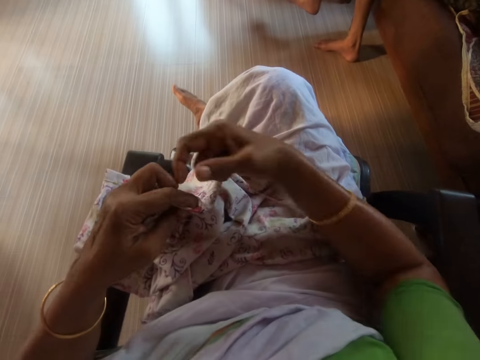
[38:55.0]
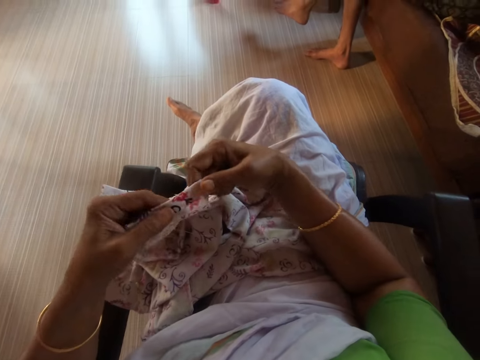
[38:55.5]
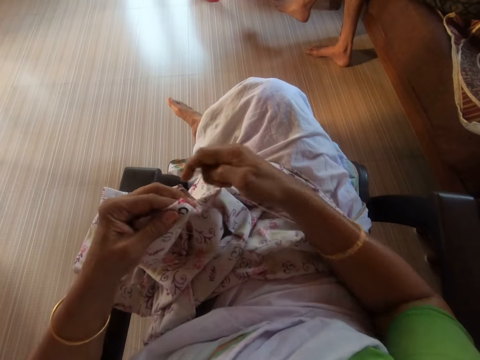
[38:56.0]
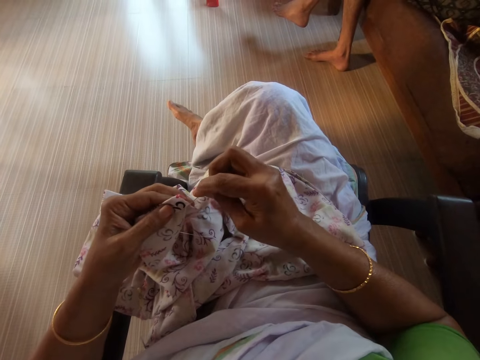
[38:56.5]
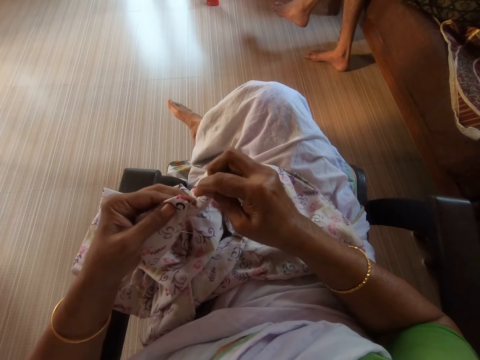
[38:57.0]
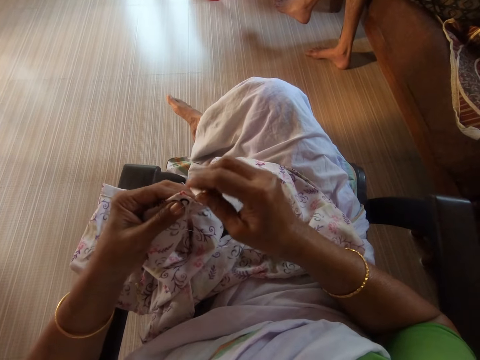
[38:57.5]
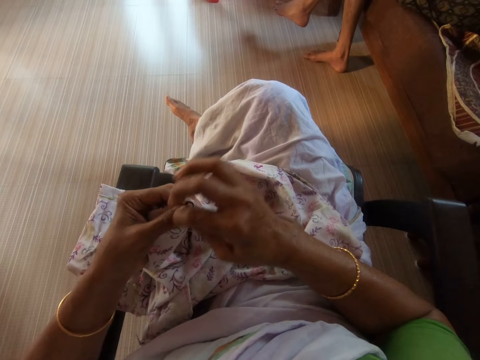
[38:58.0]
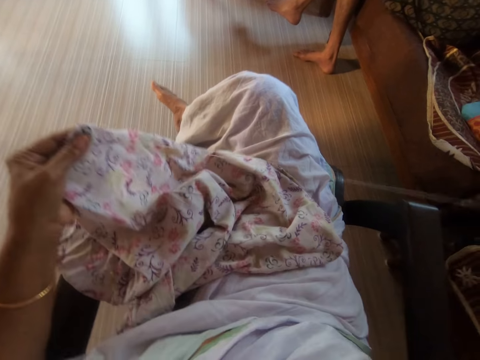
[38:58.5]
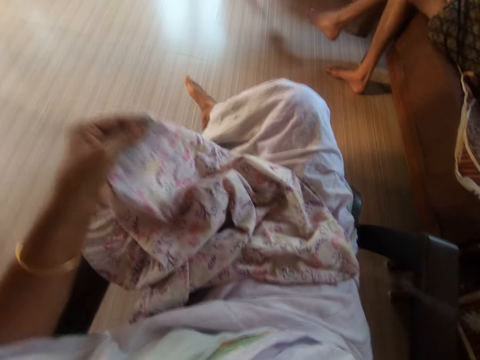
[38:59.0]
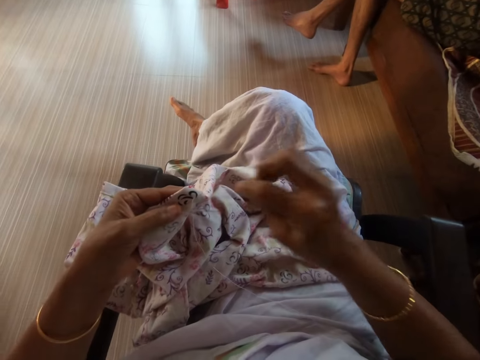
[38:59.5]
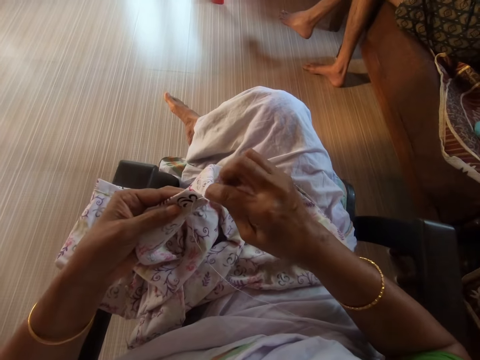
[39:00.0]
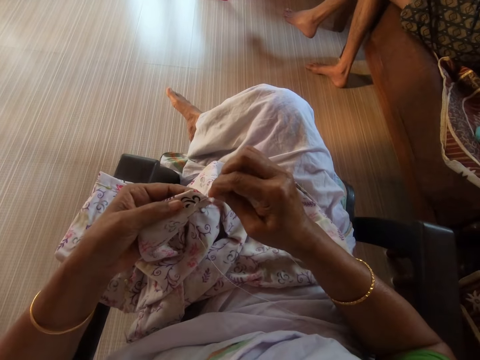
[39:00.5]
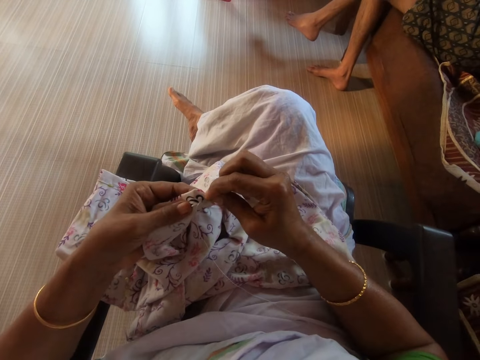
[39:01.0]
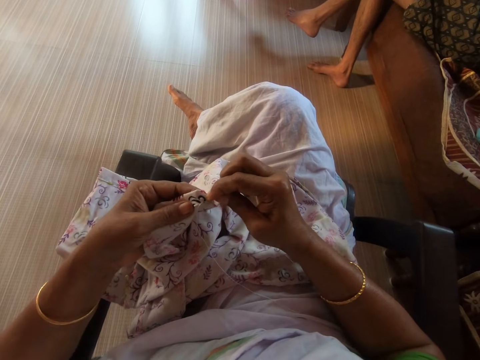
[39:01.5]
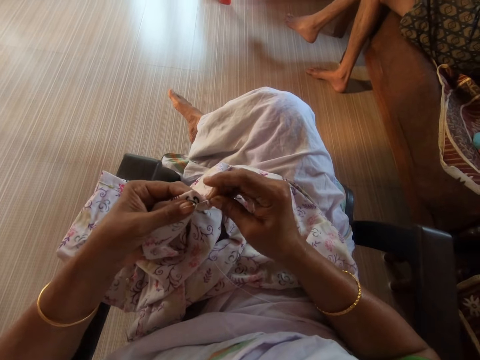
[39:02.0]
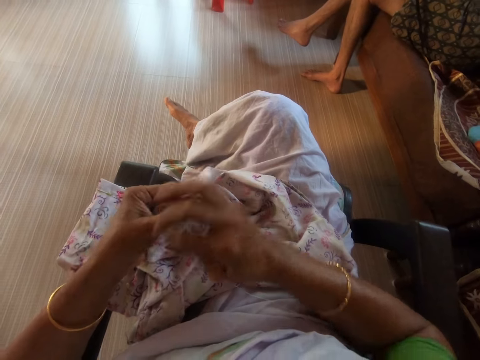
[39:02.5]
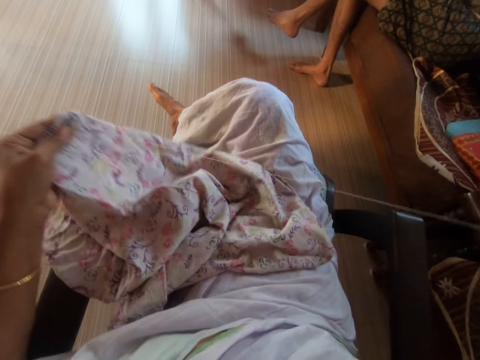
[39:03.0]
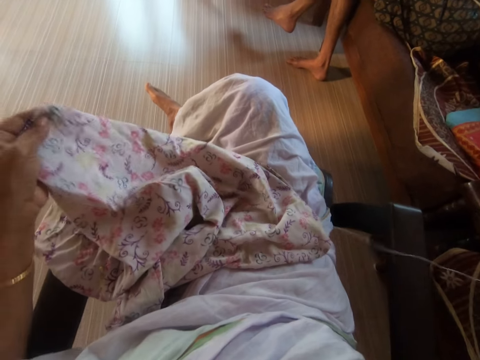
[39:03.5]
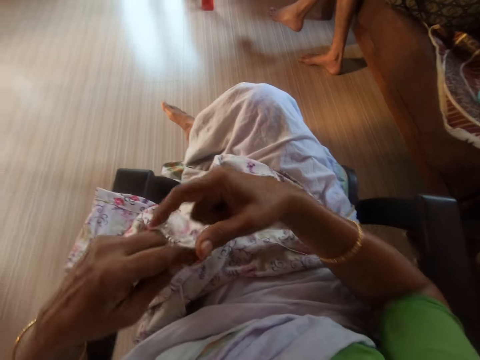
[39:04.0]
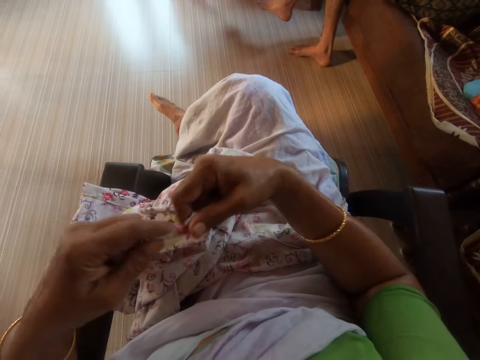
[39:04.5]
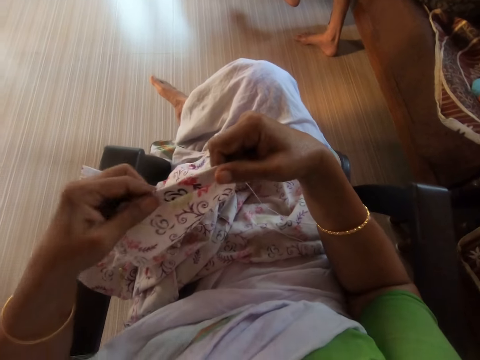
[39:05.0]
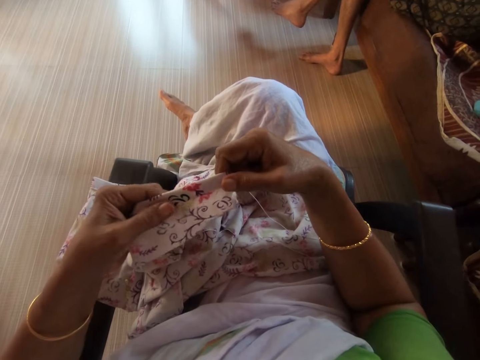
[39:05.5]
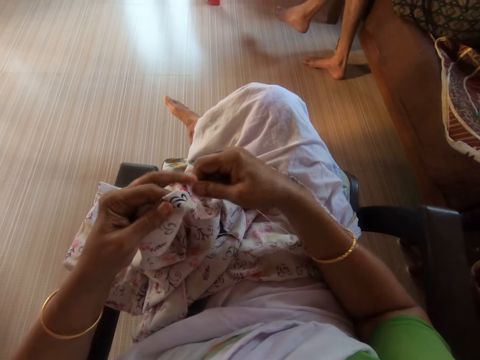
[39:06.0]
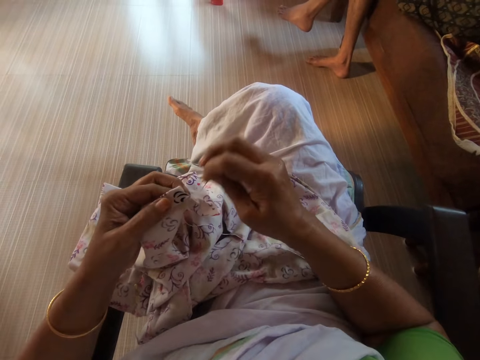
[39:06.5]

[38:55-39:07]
The camera wearer holds the cloth in her left hand with her right hand. She sews the cloth in her left hand with the needle and thread in her right hand. She holds the cloth in her left hand with her right hand.

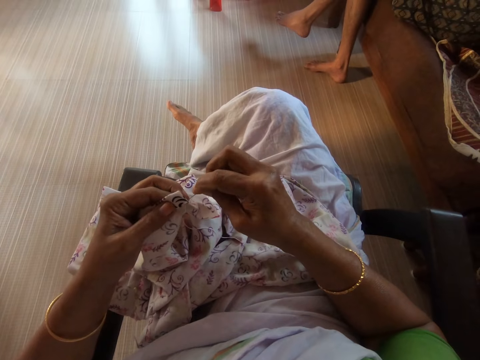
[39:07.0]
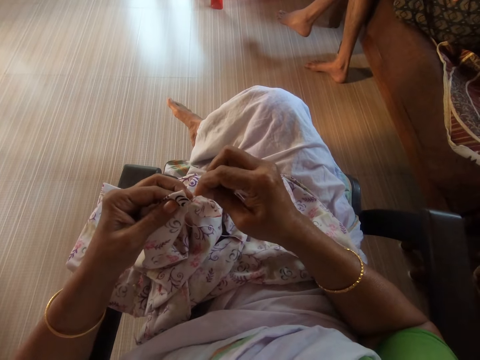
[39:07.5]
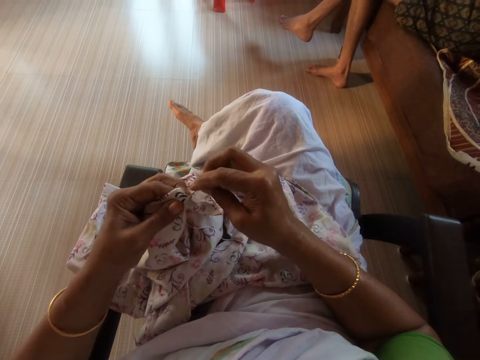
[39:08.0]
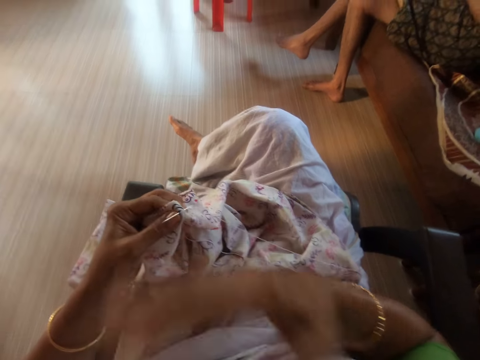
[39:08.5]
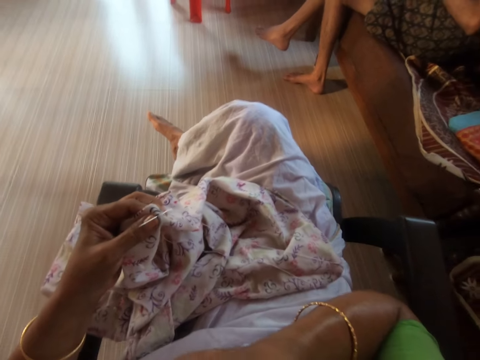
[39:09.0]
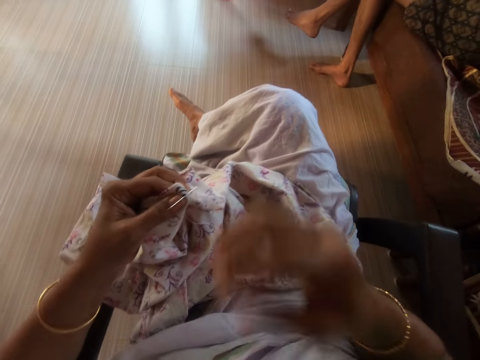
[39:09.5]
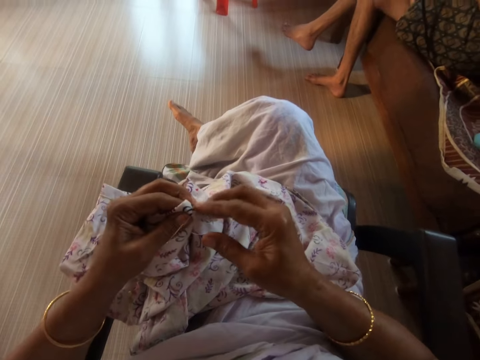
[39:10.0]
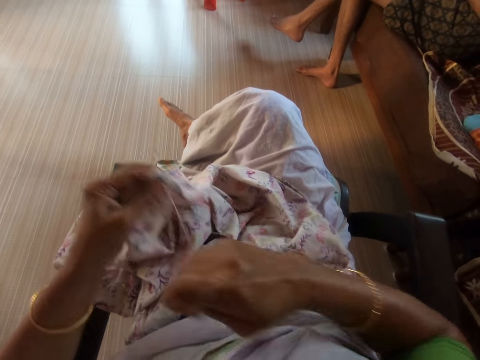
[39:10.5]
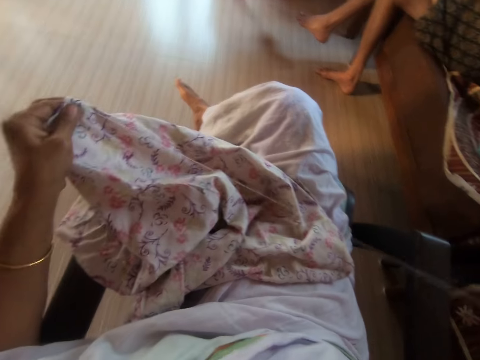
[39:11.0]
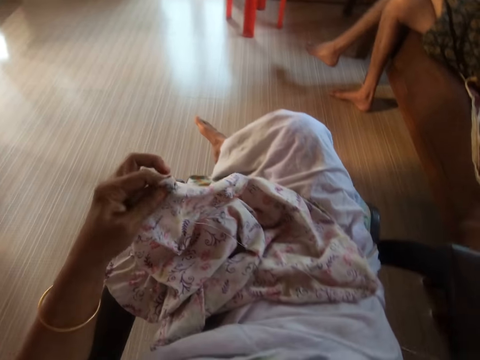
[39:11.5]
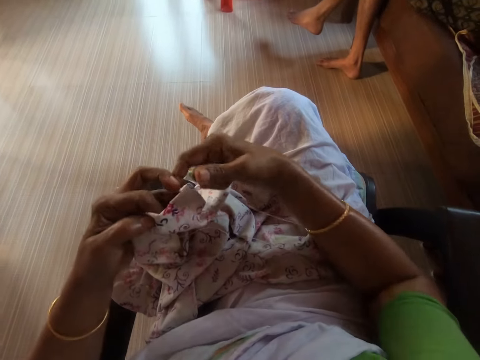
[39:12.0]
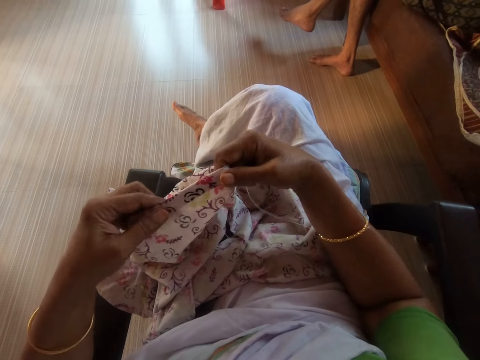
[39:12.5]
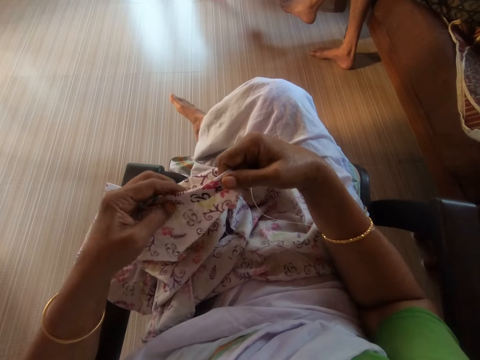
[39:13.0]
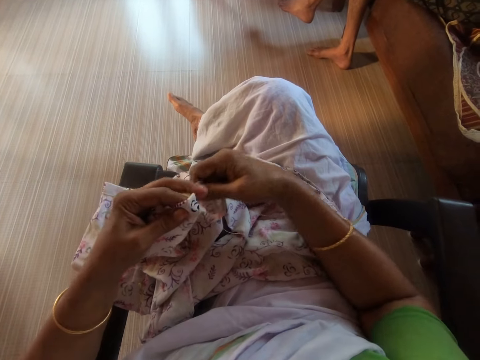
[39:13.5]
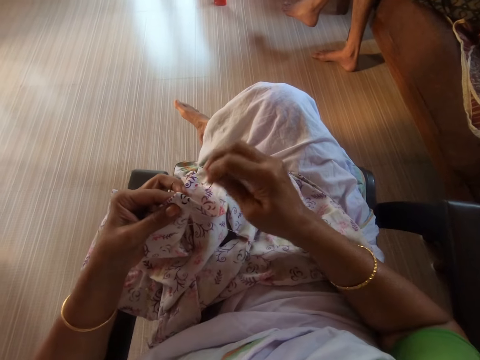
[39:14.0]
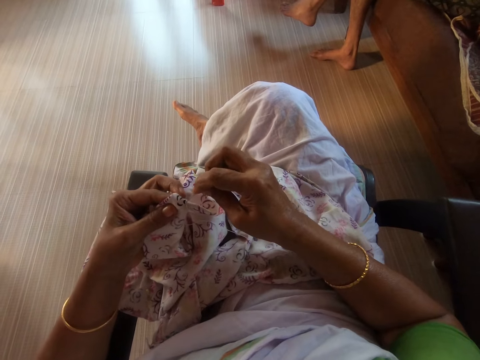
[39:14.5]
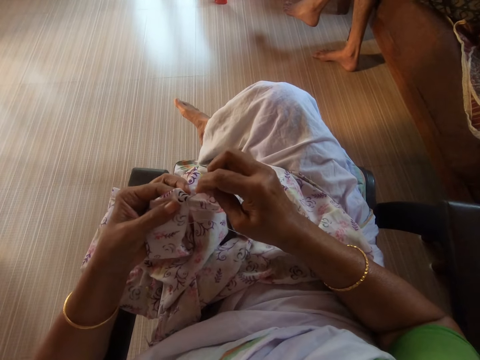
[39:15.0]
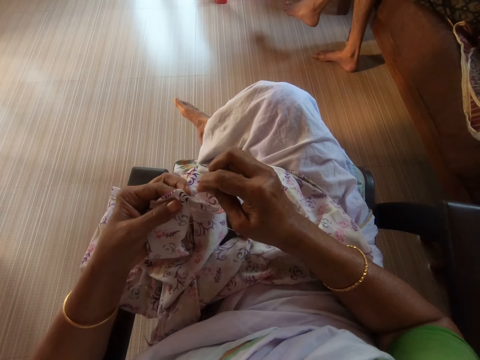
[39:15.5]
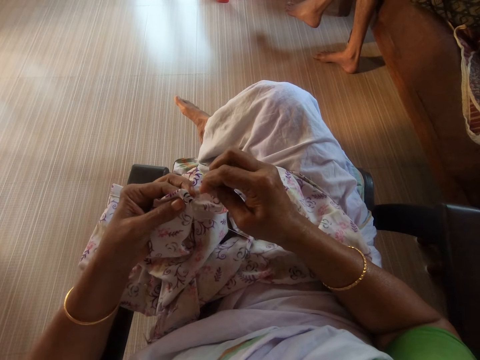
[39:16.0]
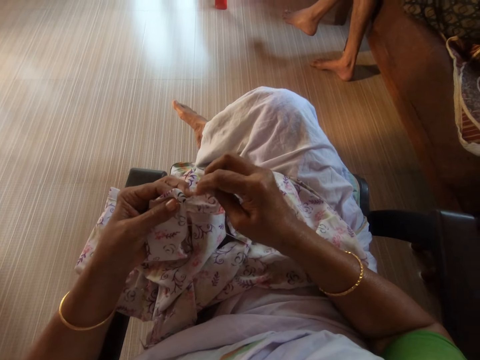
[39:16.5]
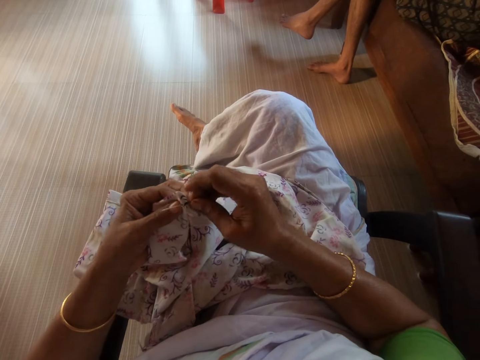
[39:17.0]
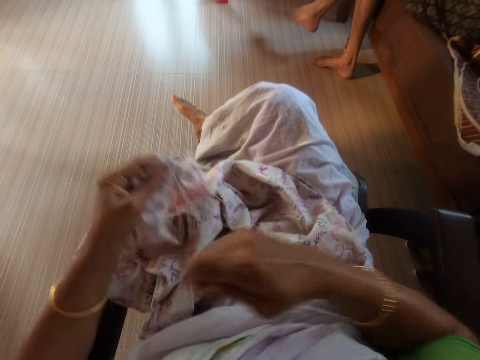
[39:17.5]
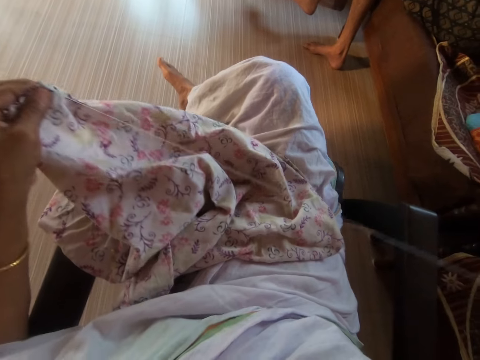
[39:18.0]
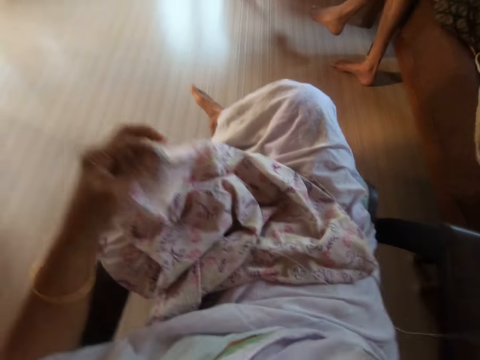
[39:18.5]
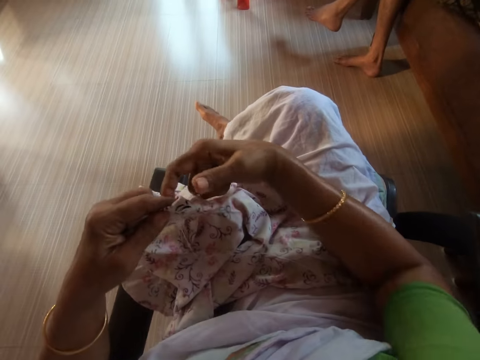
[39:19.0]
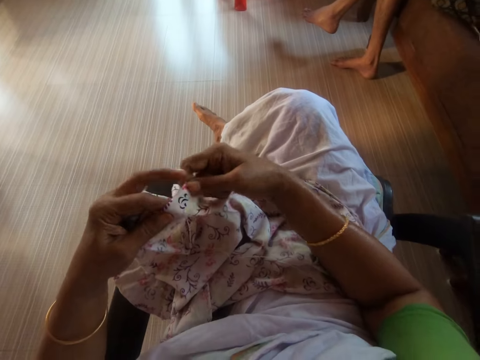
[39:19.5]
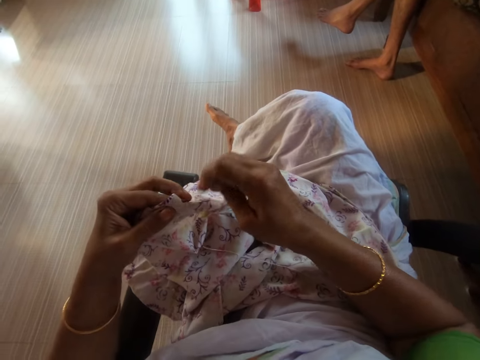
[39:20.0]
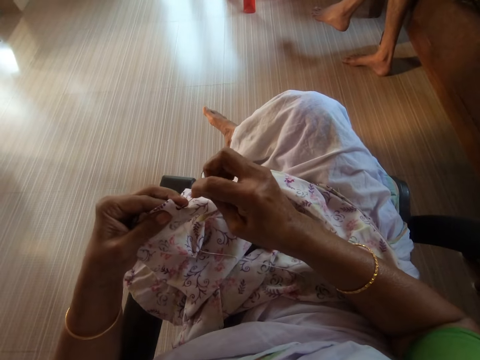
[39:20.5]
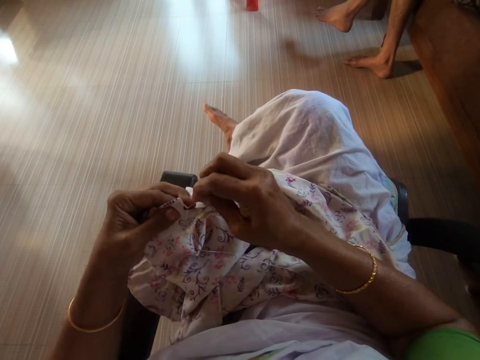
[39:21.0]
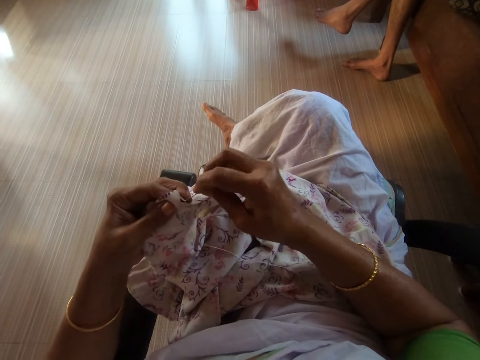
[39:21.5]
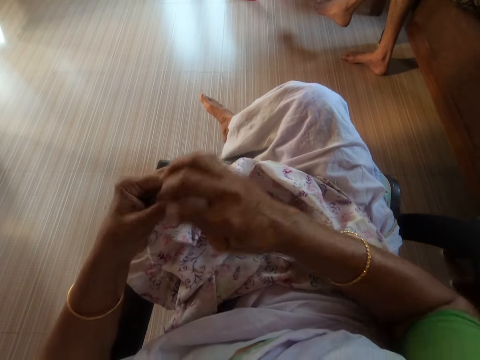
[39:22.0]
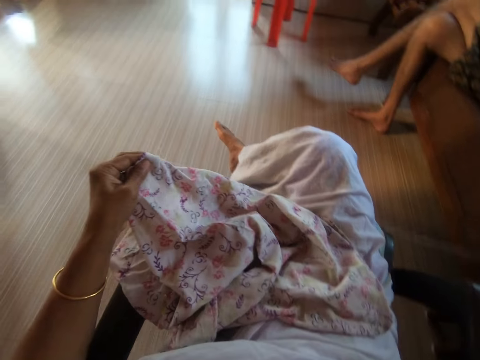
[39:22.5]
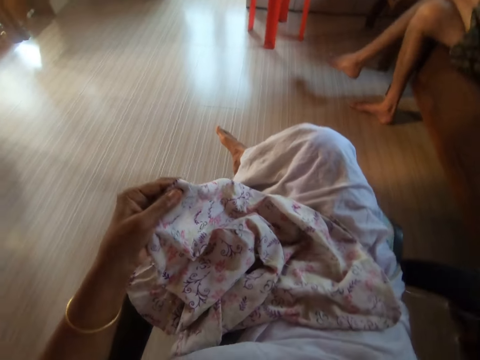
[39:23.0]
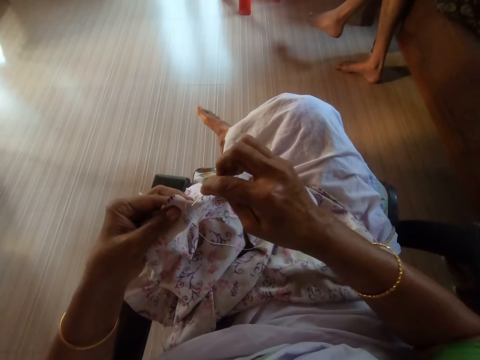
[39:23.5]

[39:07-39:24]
The camera wearer sews the cloth in her left hand with the needle and thread in her right hand. She touches her neck with her right hand. She moves a hand. She inserts the needle and thread into the cloth in her left hand with her right hand. She knits. She pulls the needle and thread through the cloth in her left hand with her right hand. She holds the cloth in her left hand with her right hand. She sews the cloth in her left hand with the needle and thread in her right hand. She holds the cloth in her left hand with her right hand. She sews the cloth in her left hand with the needle and thread in her right hand.
